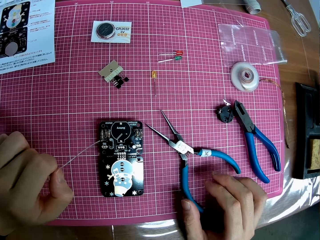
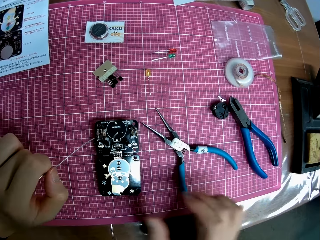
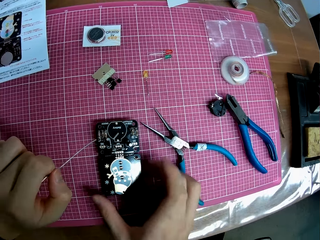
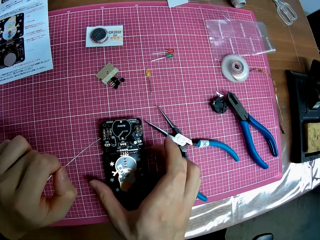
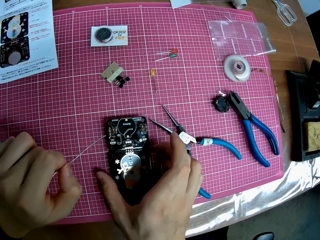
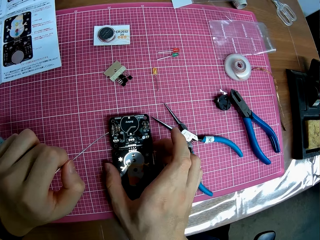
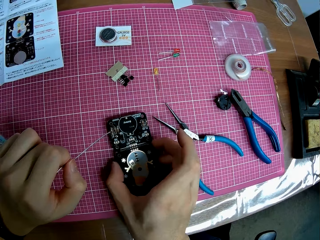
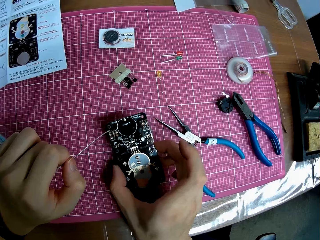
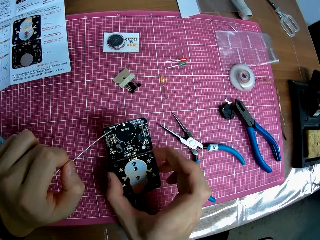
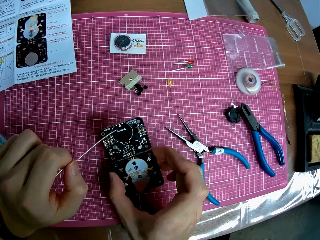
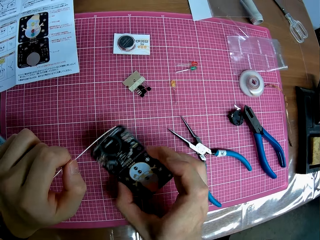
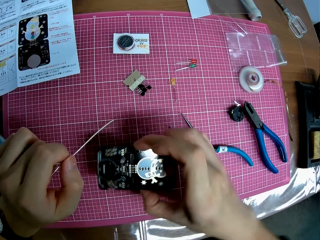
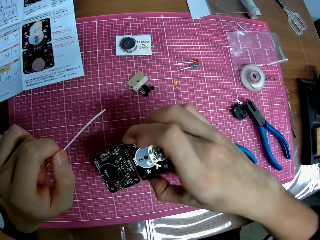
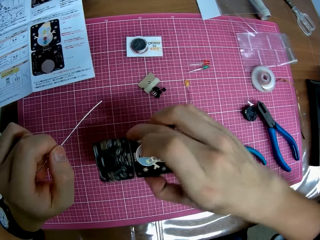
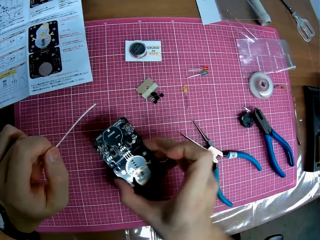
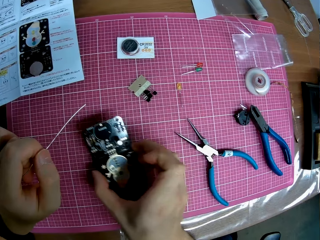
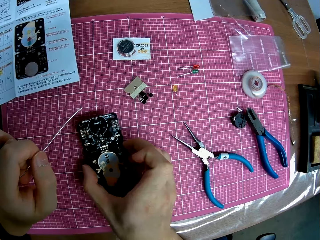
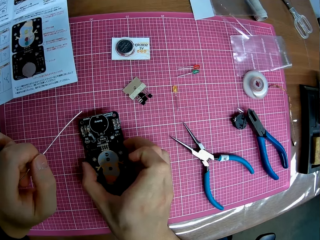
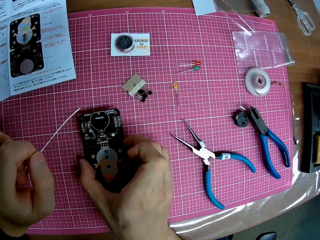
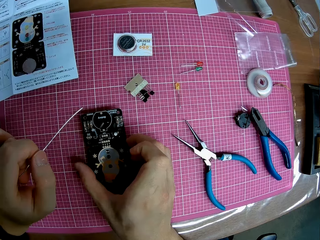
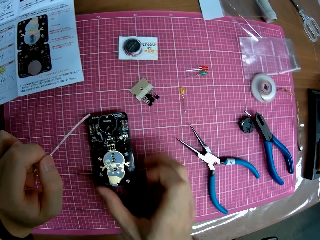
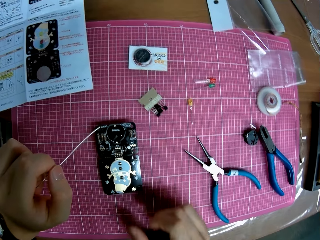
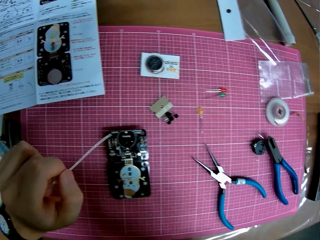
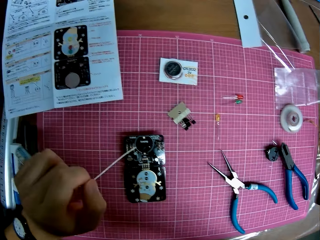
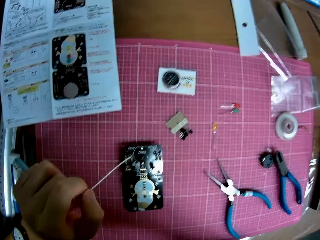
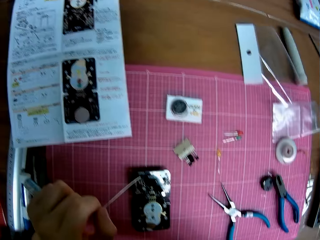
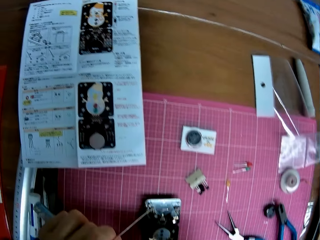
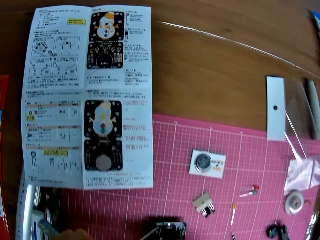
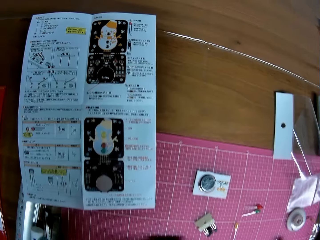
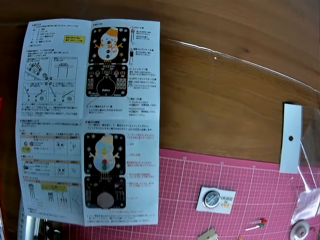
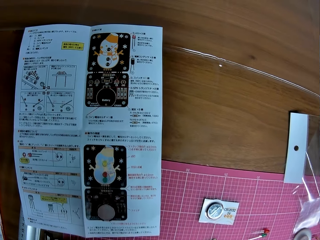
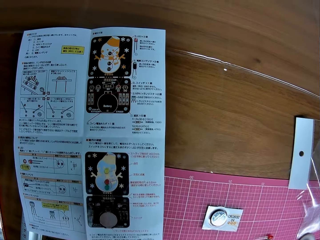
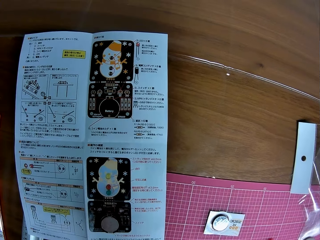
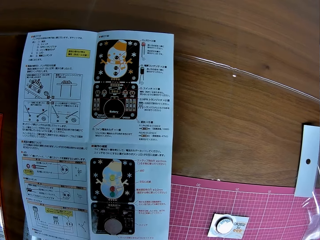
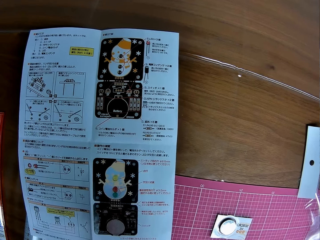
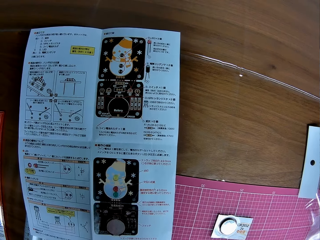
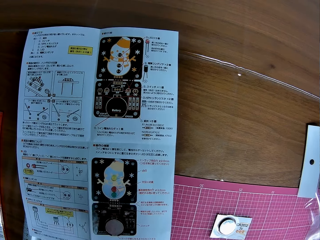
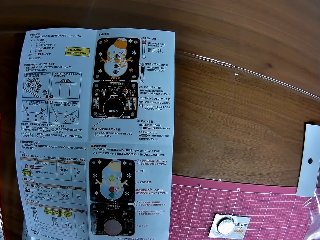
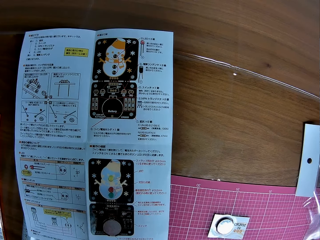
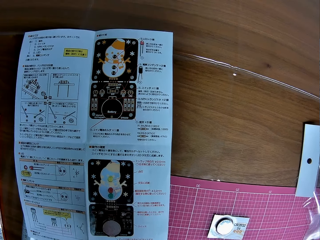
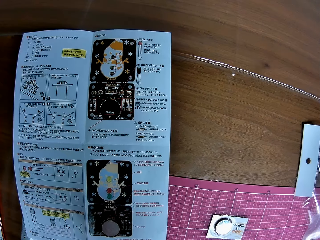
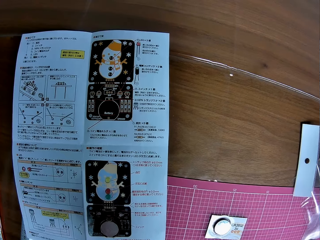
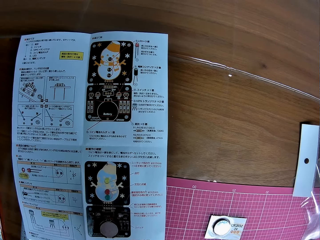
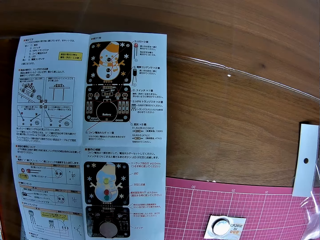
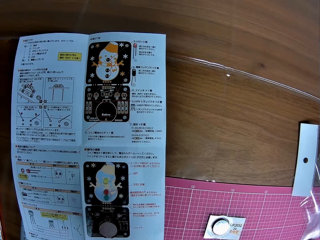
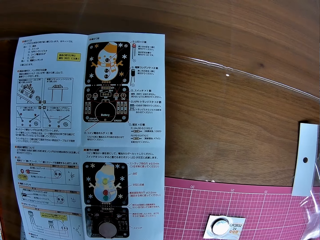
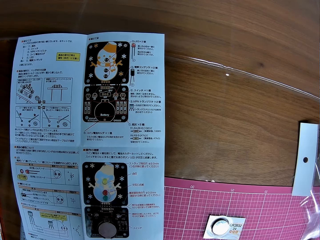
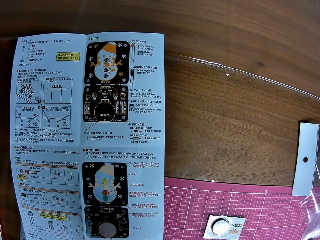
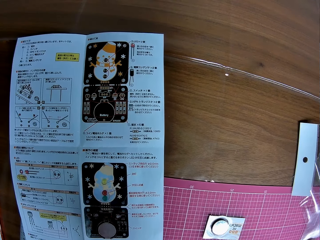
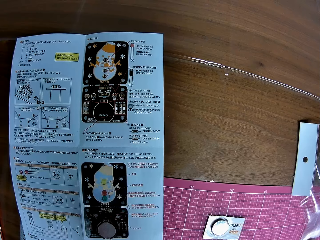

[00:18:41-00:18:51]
The camera wearer lifts the motherboard. They adjust an electronic hardware on the table. They test the wire on the motherboard. They look at the motherboard. They put the motherboard on the cutting mat. They look at a manual on the table.

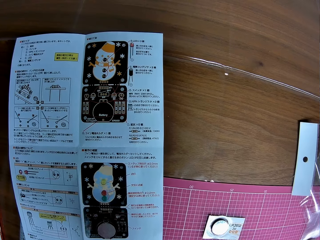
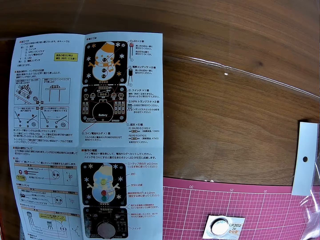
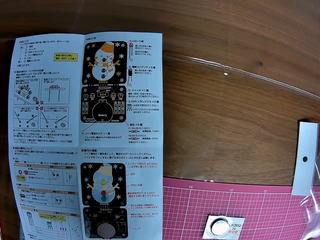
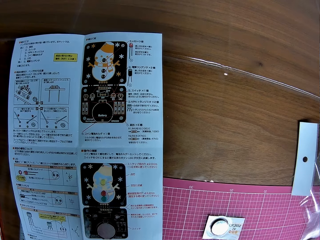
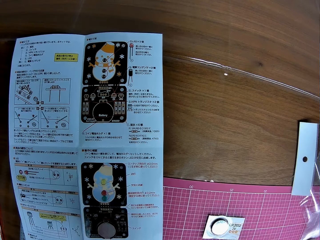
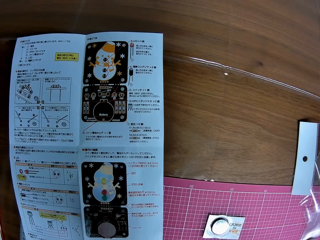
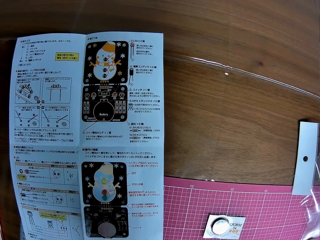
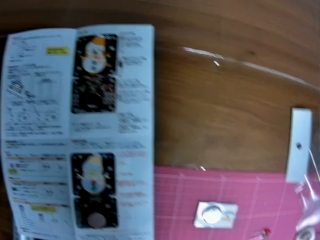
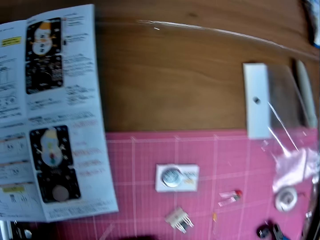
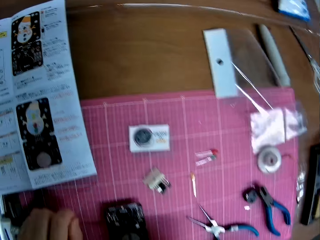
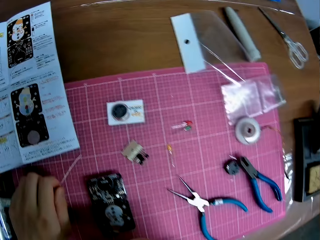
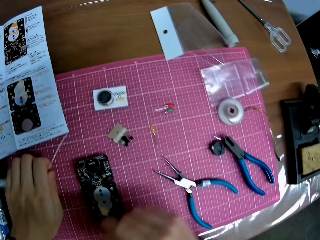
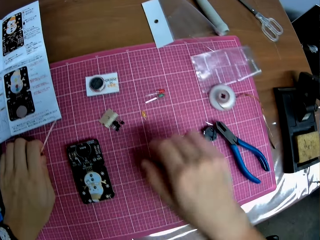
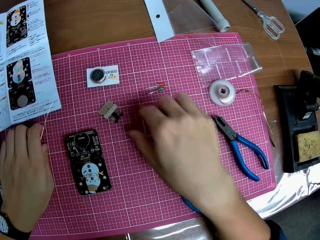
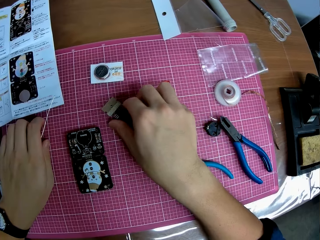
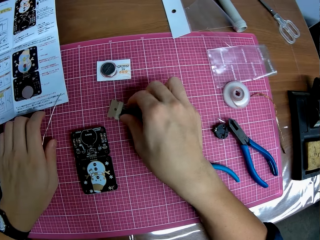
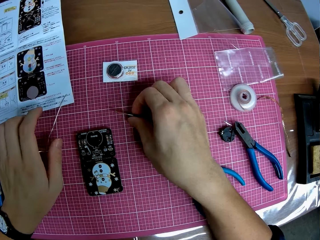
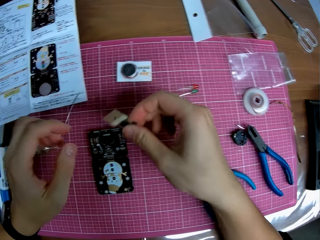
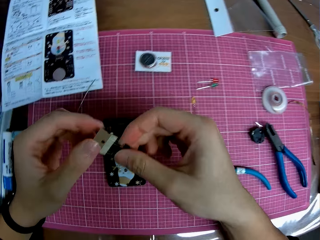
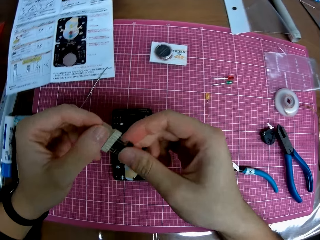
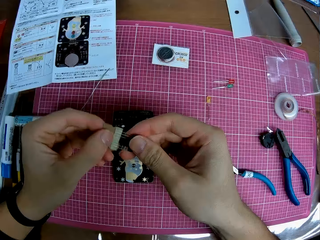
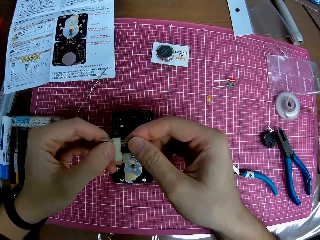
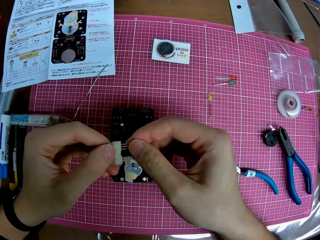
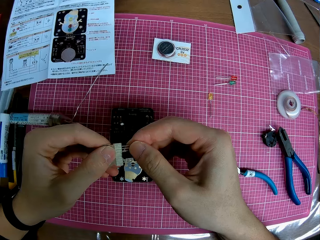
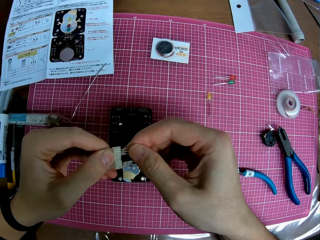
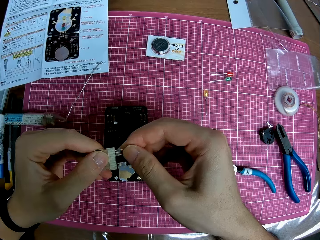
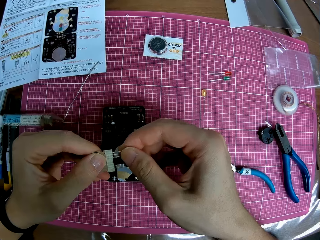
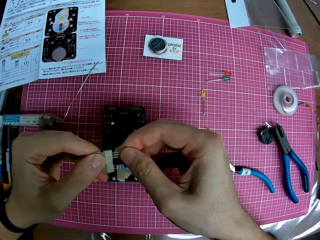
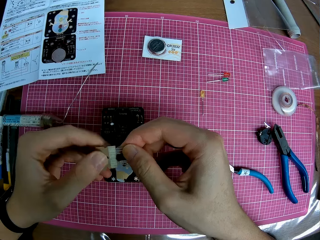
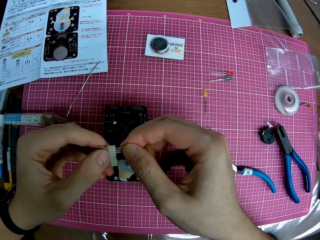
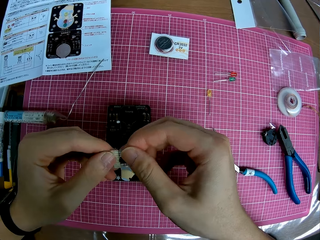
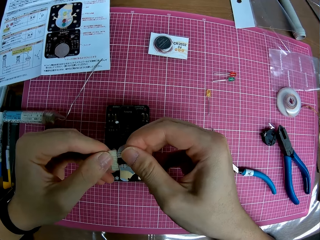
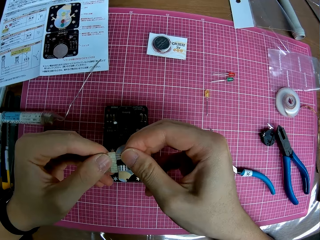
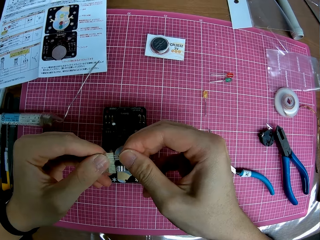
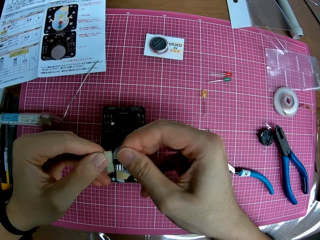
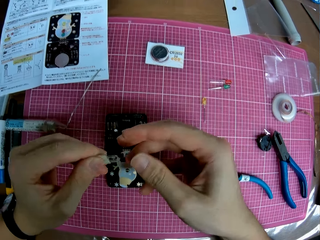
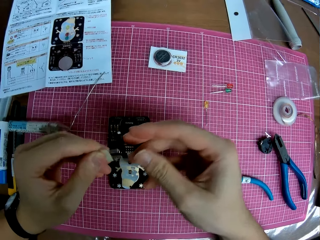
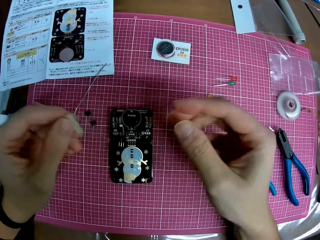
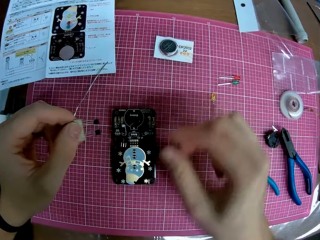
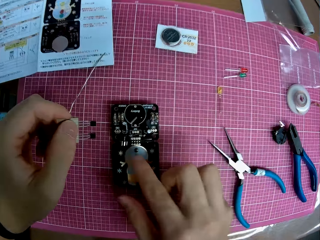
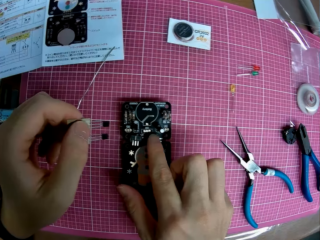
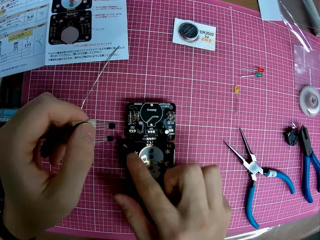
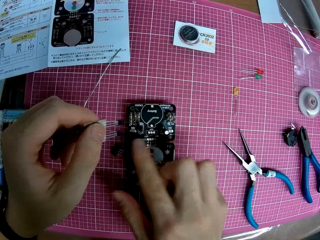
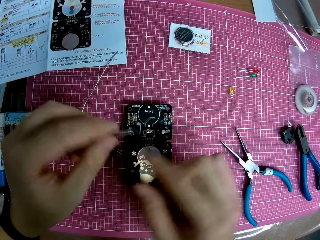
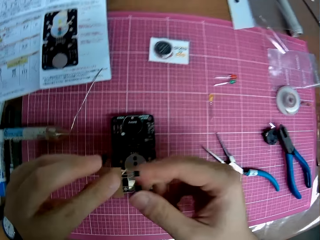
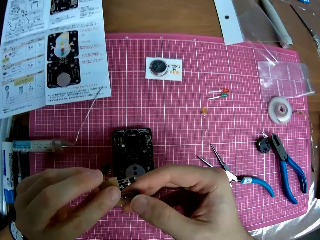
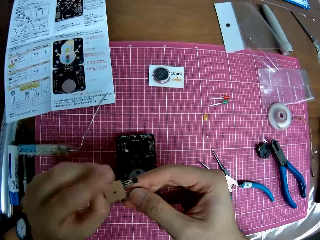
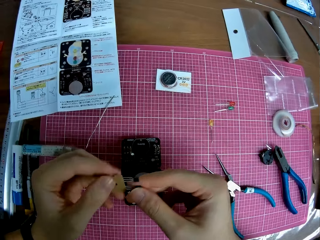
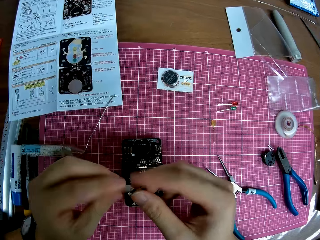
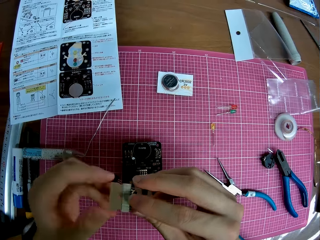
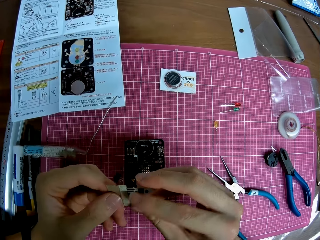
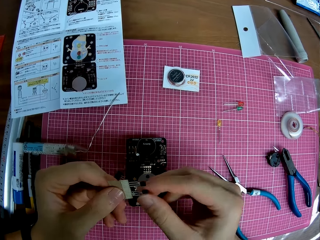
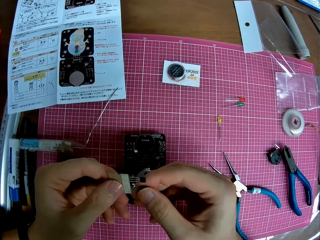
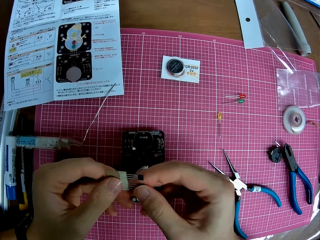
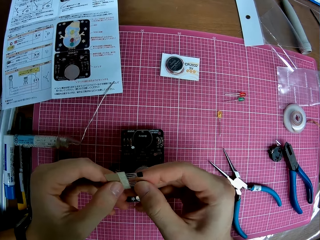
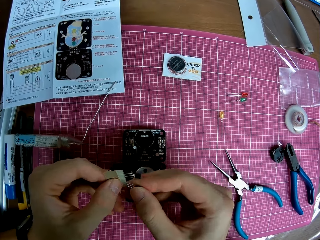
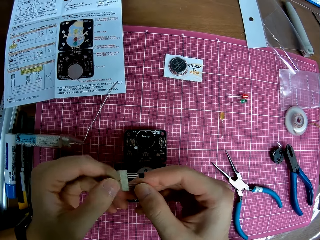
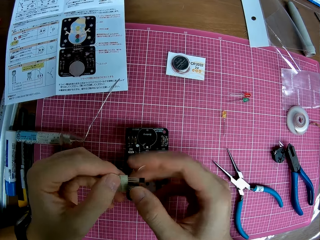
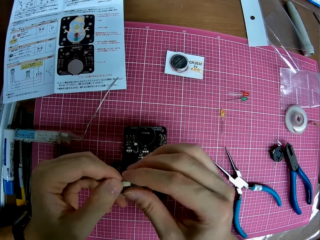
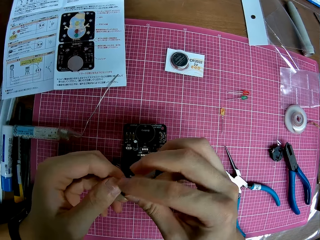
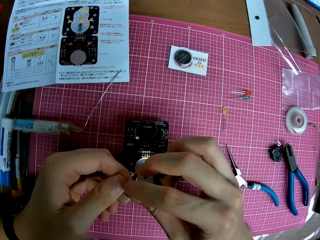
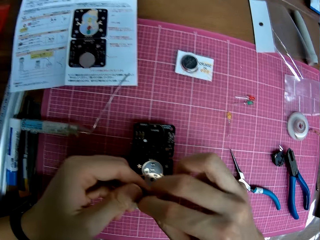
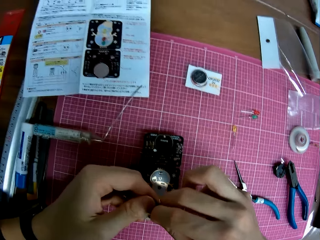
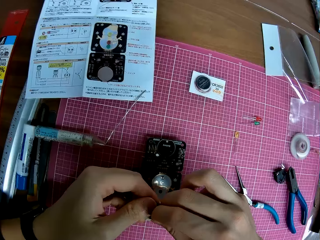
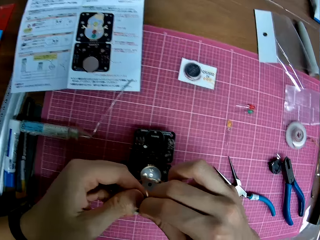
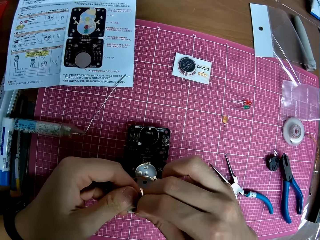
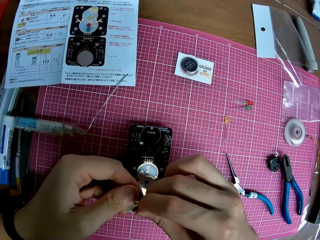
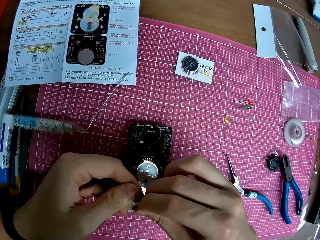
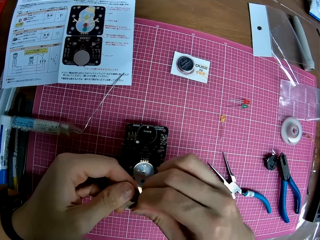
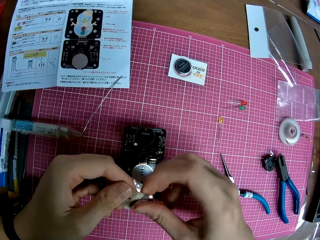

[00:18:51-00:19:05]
The camera wearer picks up a part of the electronic hardware, or motherboard piece, on the table. He puts the wire on the cutting mat. He passes the motherboard piece to the left hand. He looks at the motherboard piece. He passes the motherboard piece to the left hand. He adjusts the part of the electronic hardware in his hands. He touches the motherboard. He cleans the electronic hardware on the table with his hand. He examines the motherboard piece. He adjusts the part of the electronic hardware in his hands. He removes something from the motherboard piece.
